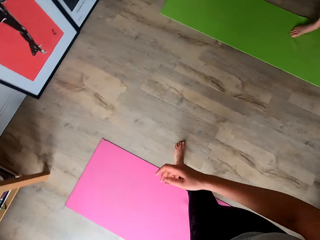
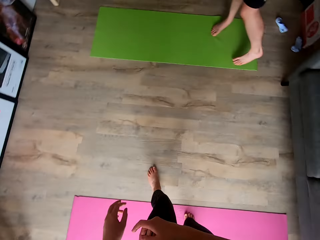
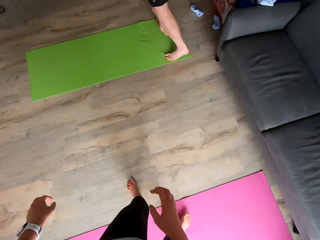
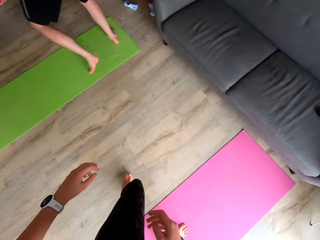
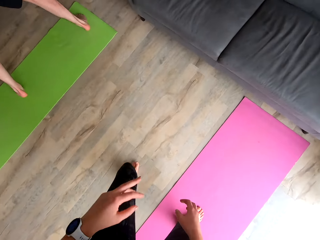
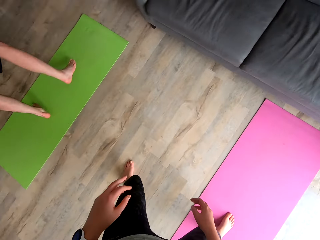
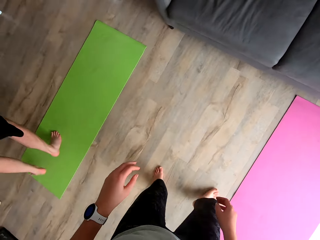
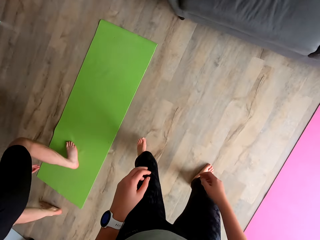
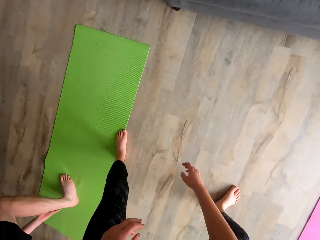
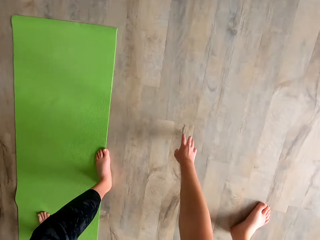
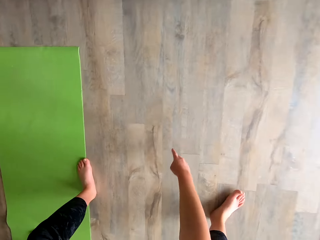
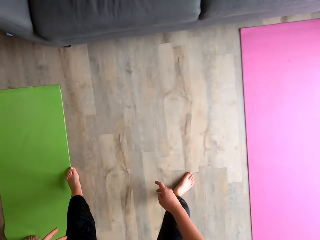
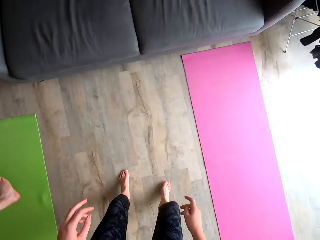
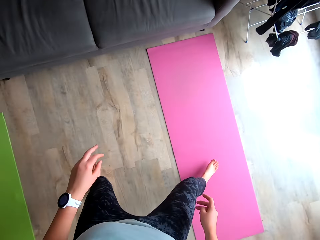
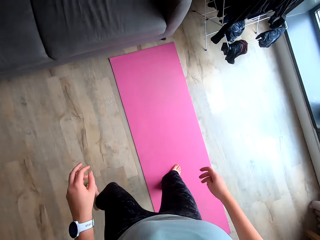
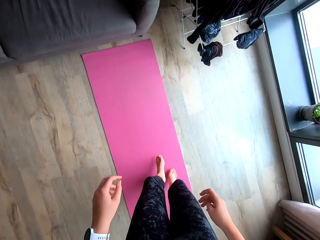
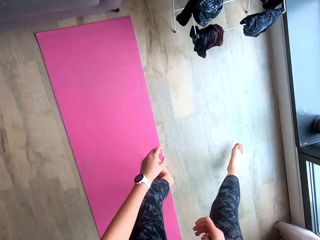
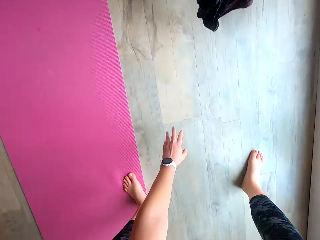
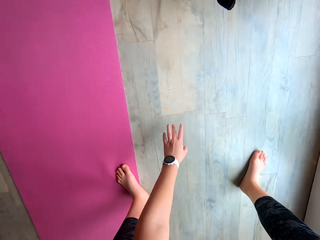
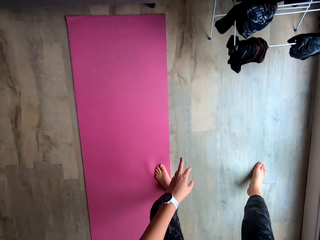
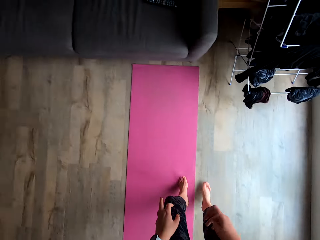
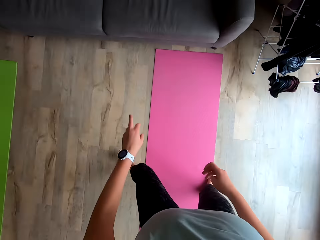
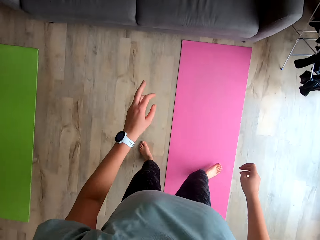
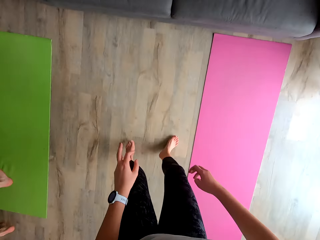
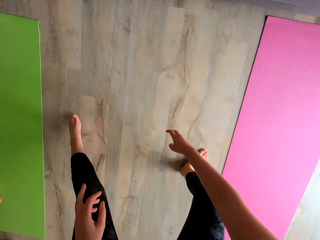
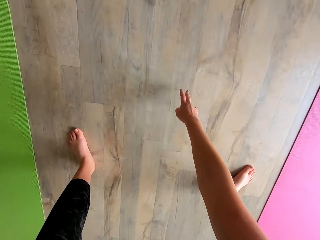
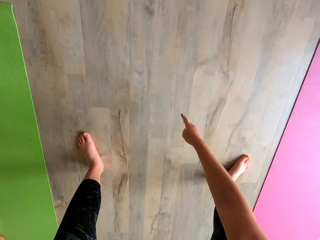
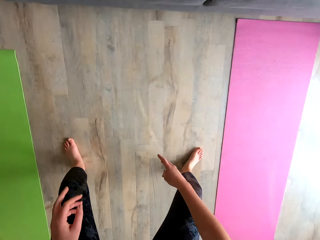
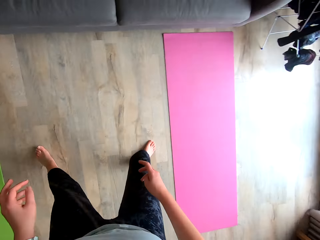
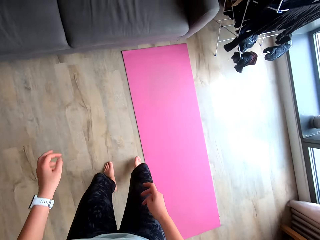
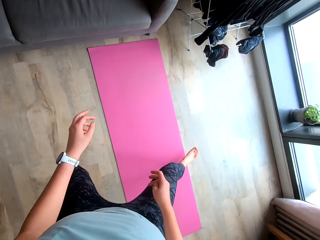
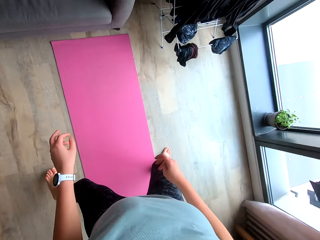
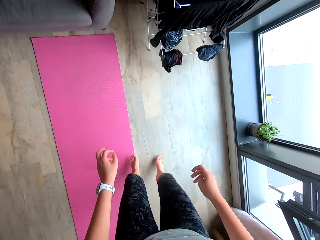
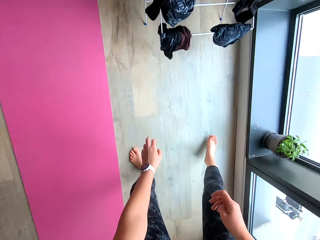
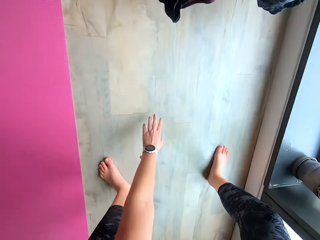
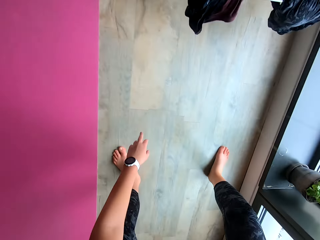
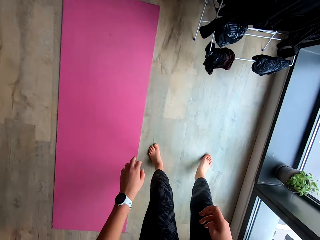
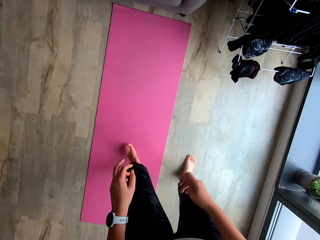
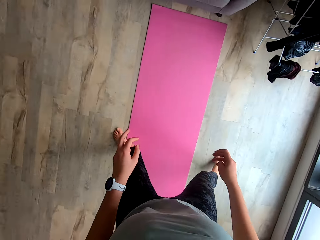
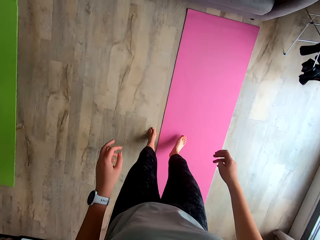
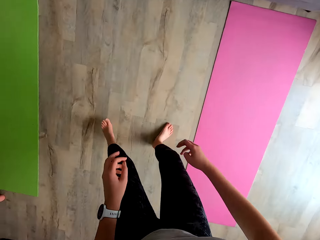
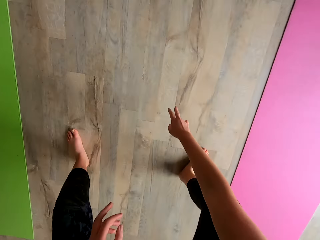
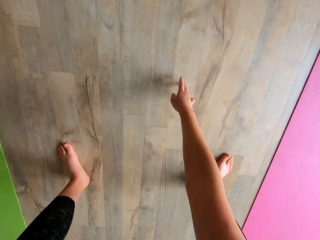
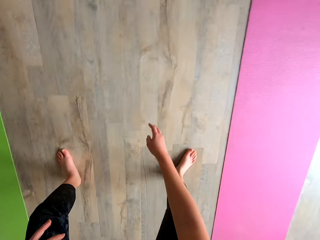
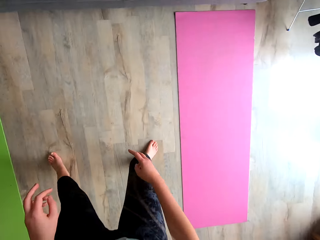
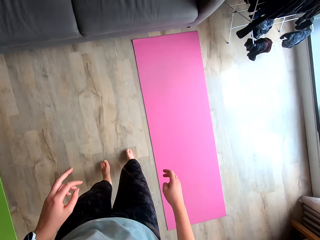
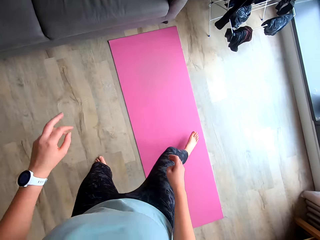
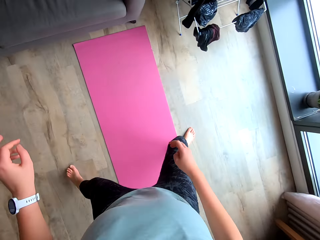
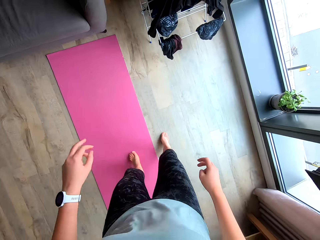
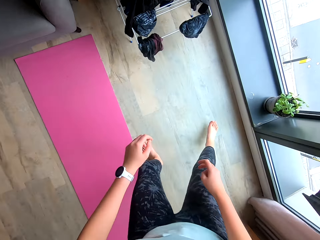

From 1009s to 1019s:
The camera wearer turns back. She jumps to the left side on the floor. She touches the floor with her right hand. She touches the floor with her left hand.

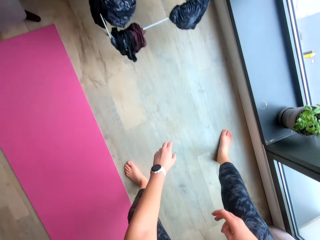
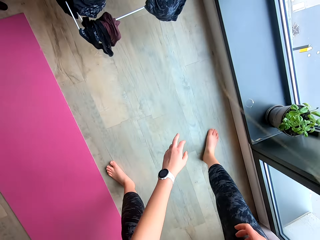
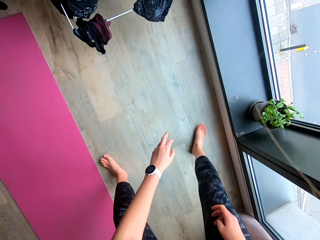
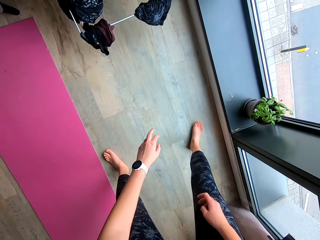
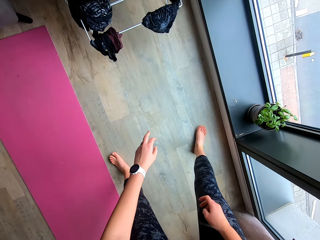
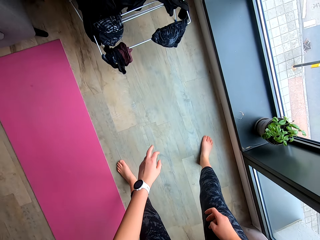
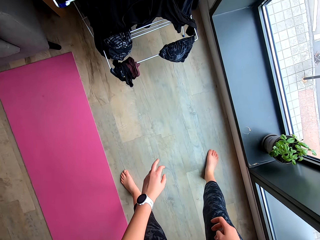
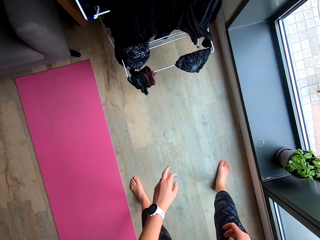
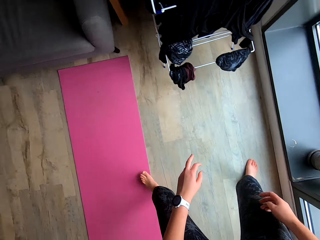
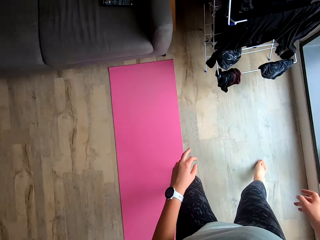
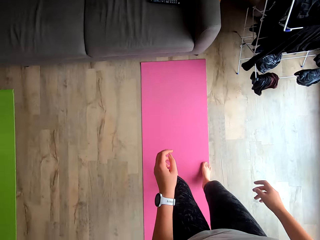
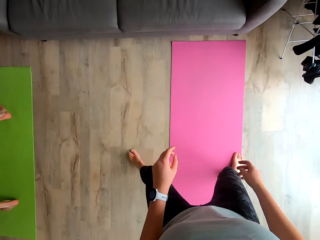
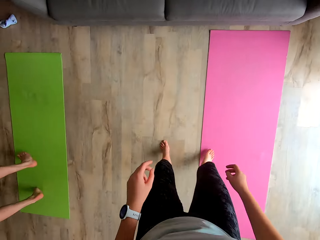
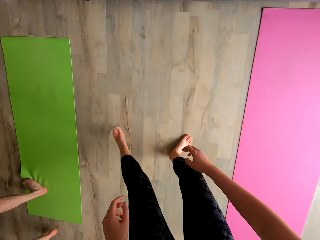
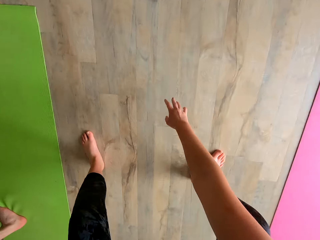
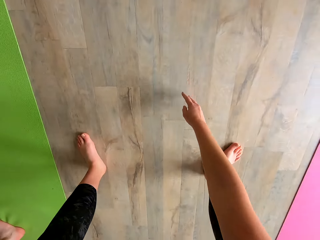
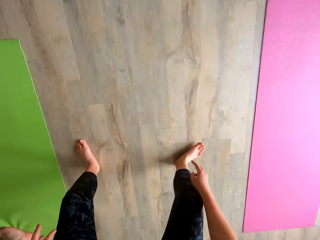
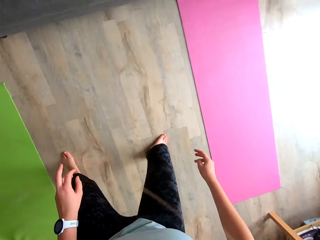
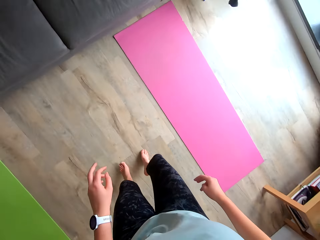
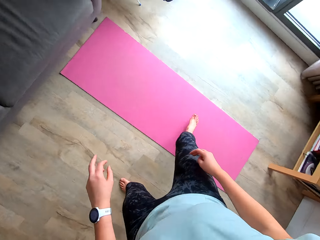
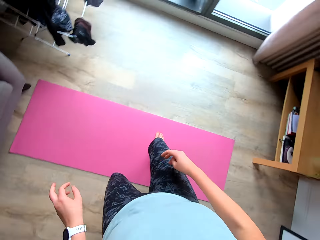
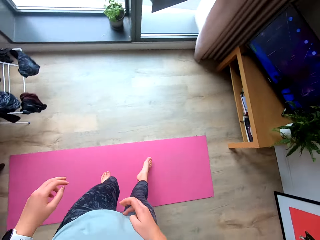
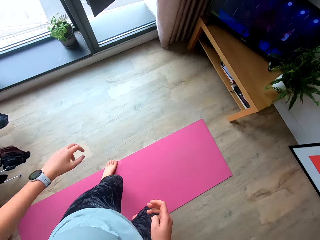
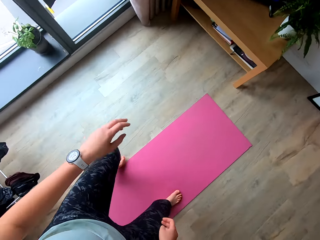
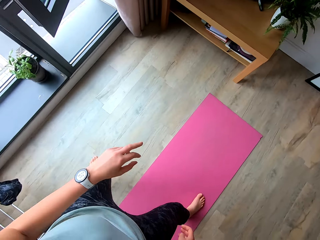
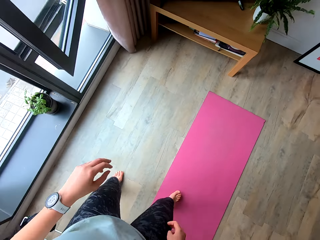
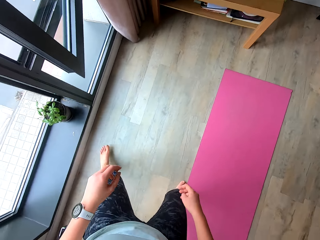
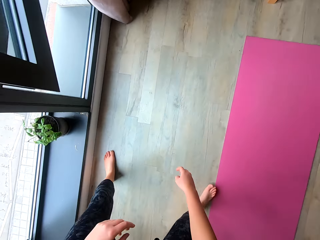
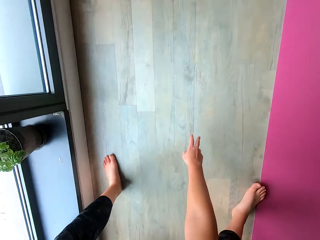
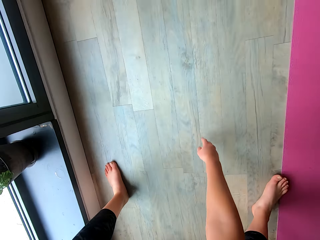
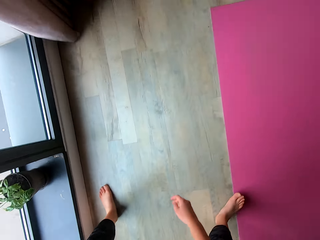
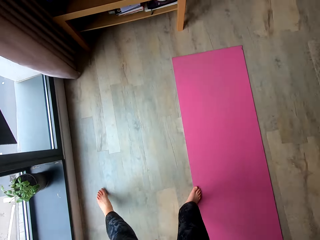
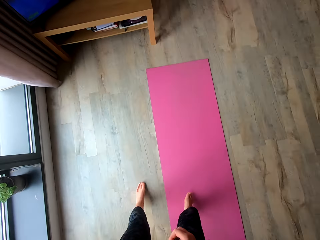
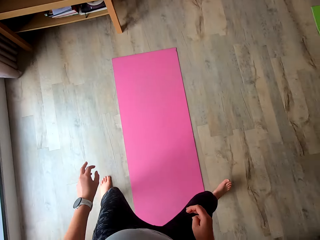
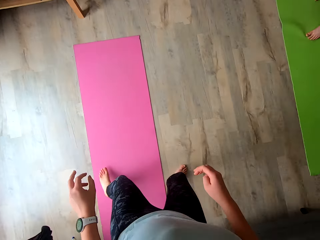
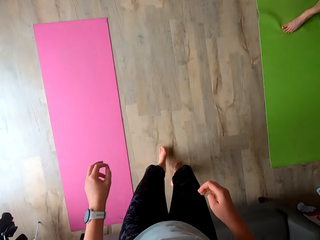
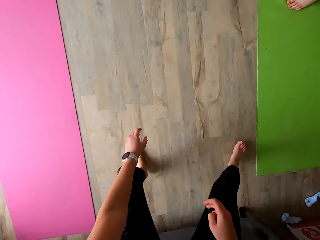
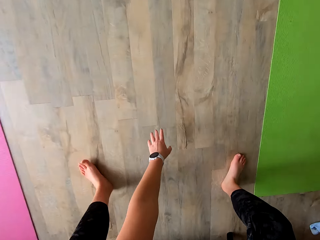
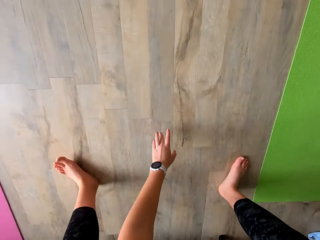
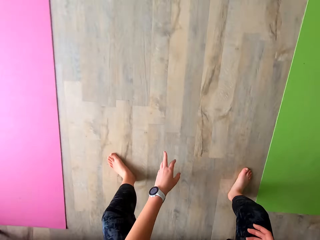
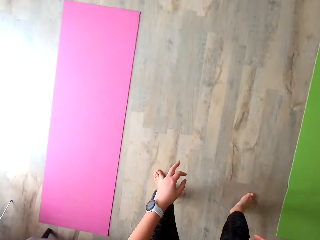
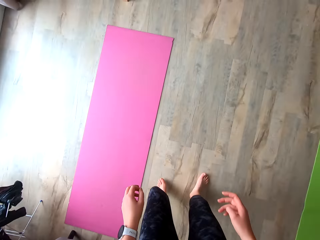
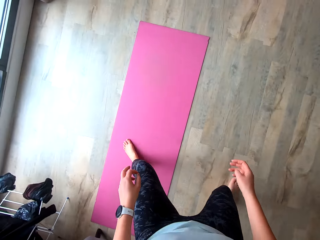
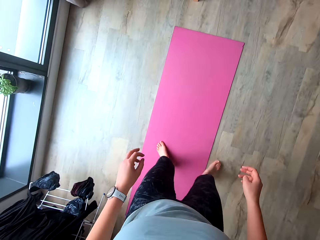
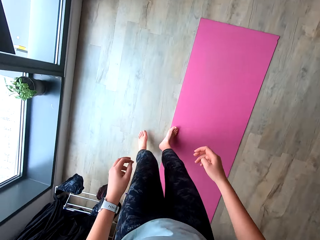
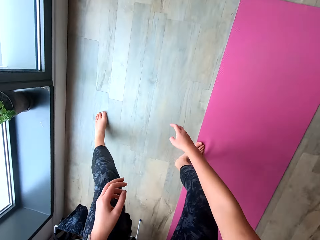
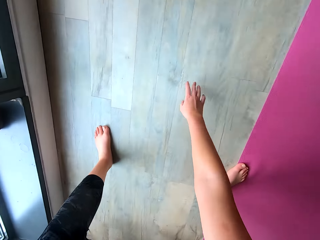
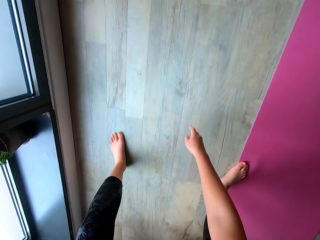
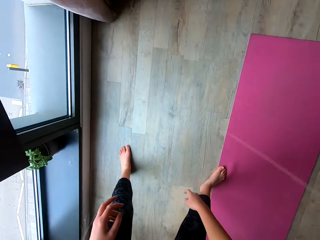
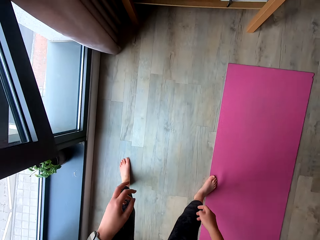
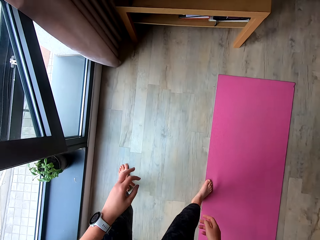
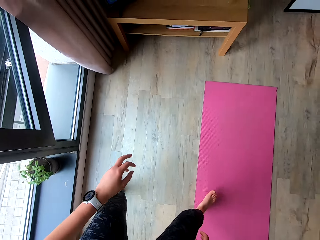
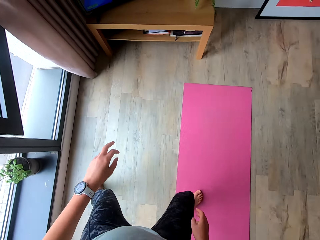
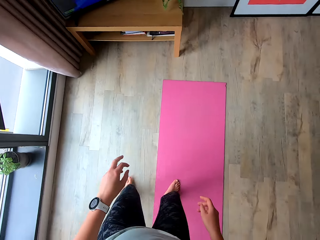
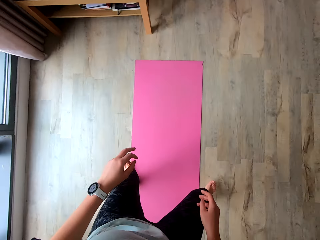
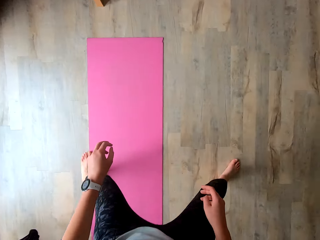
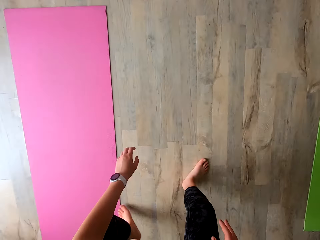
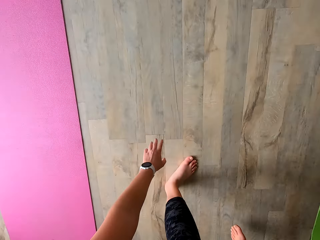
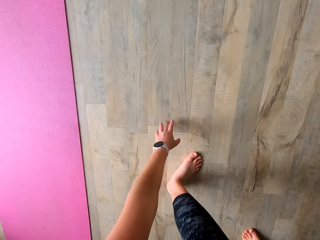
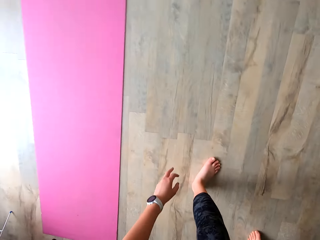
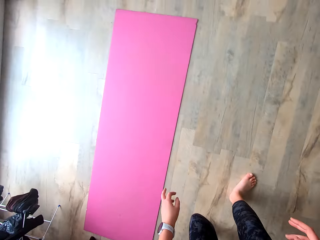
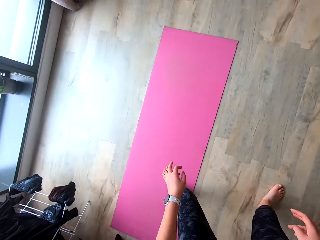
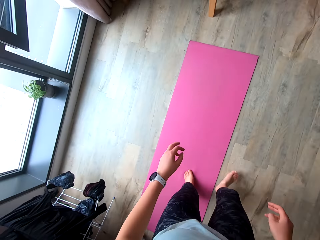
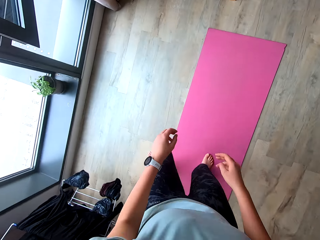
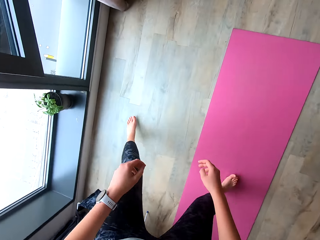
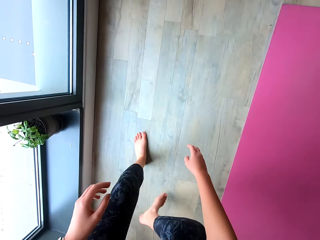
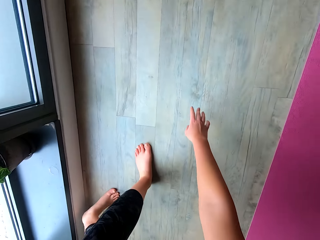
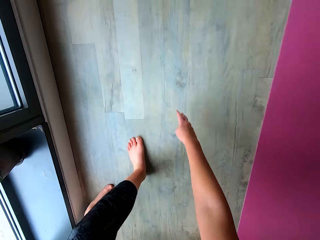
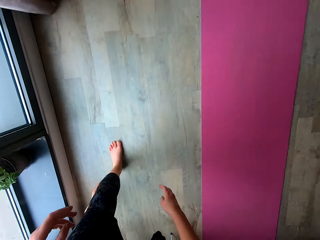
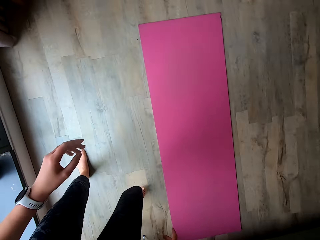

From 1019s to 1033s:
The camera wearer pauses. She jumps to the left side on the floor. She touches the floor with her right hand. She turns back again. She jumps to the left side on the floor. She touches the floor with her right hand. She jumps to the right side on the floor. She touches the floor with her left hand.
